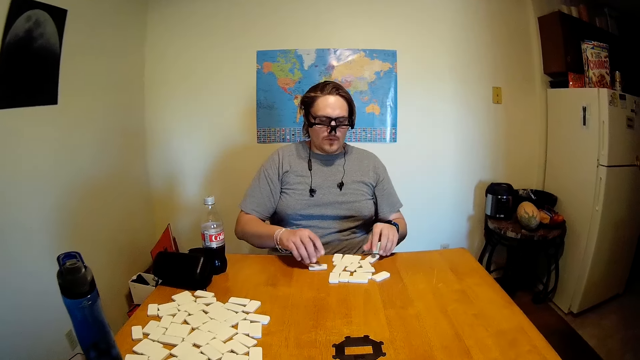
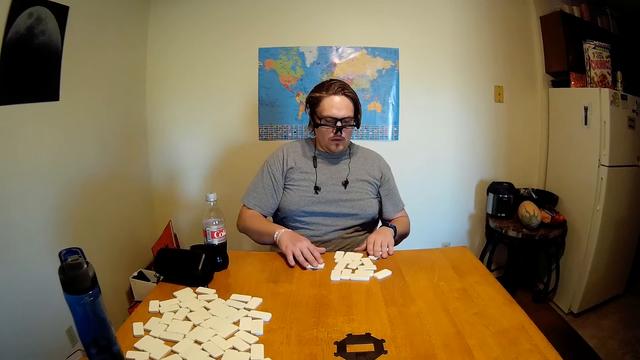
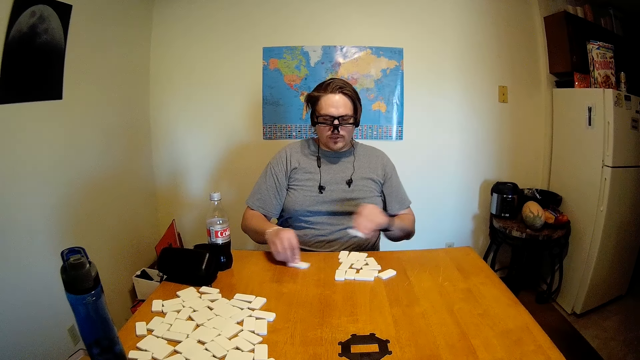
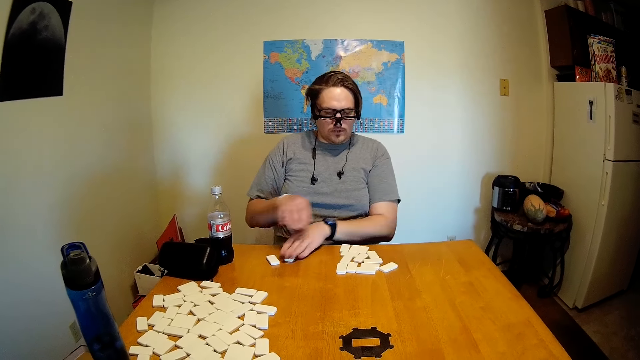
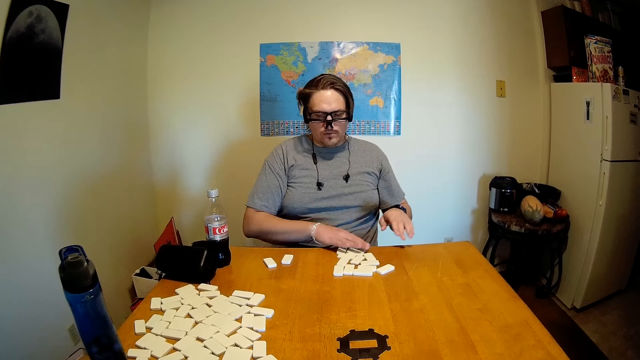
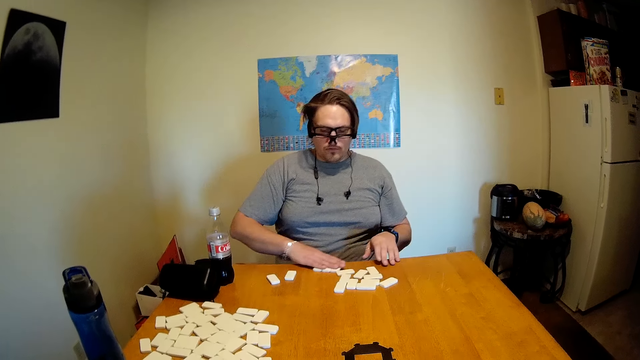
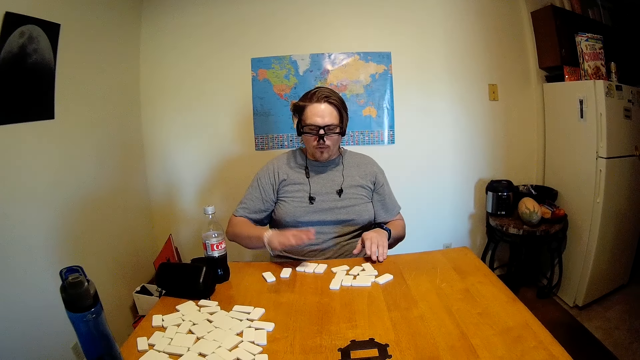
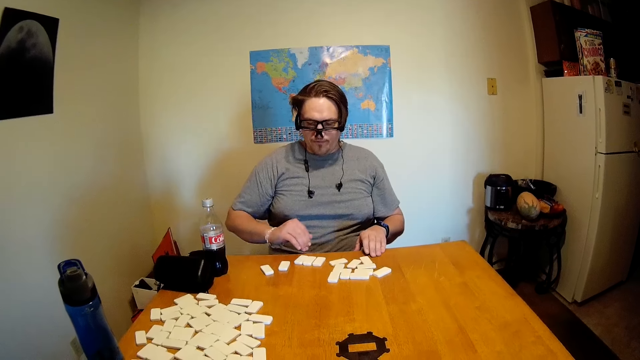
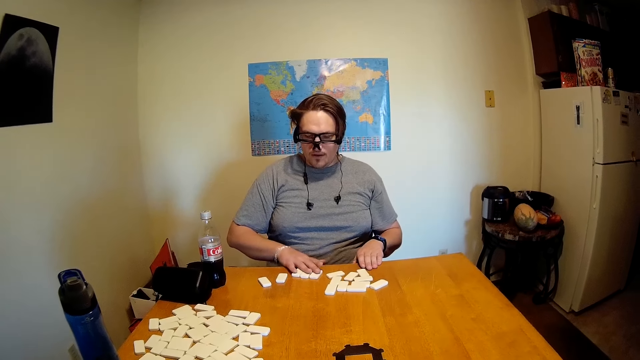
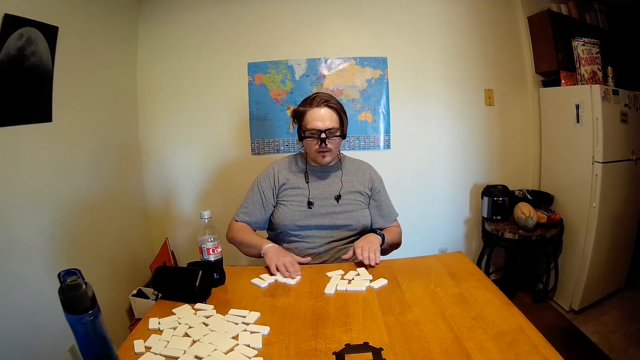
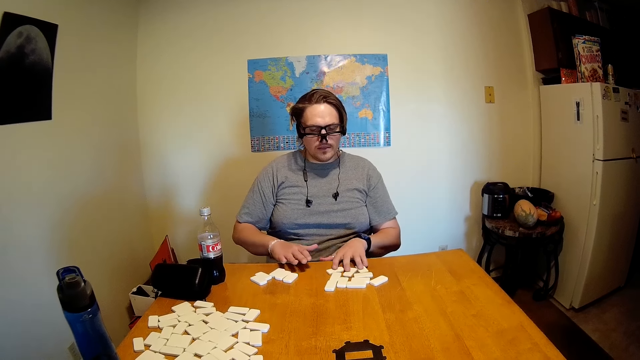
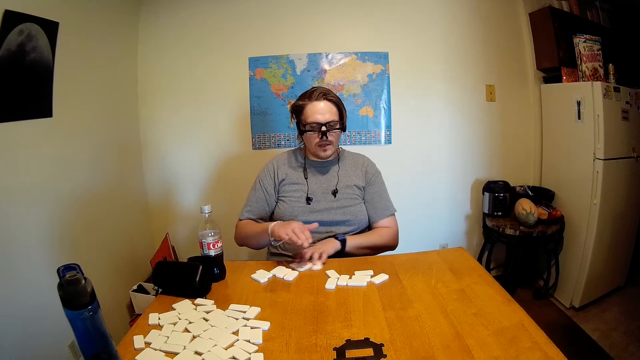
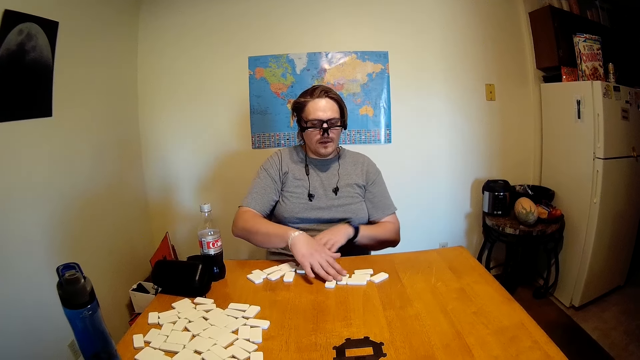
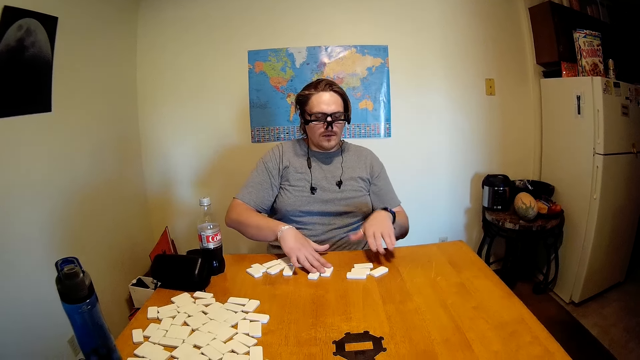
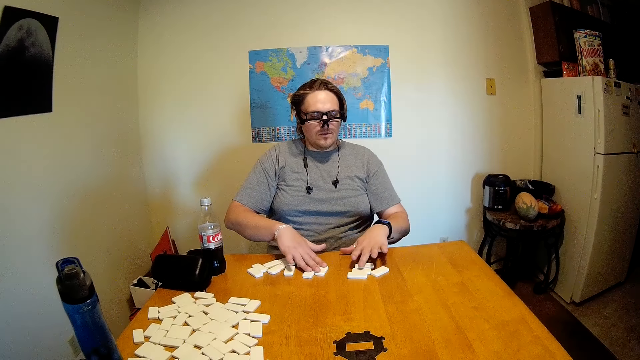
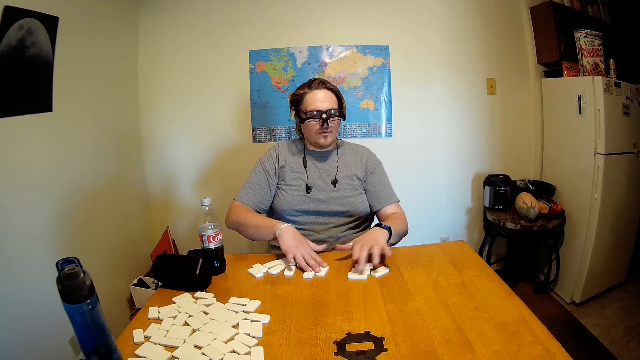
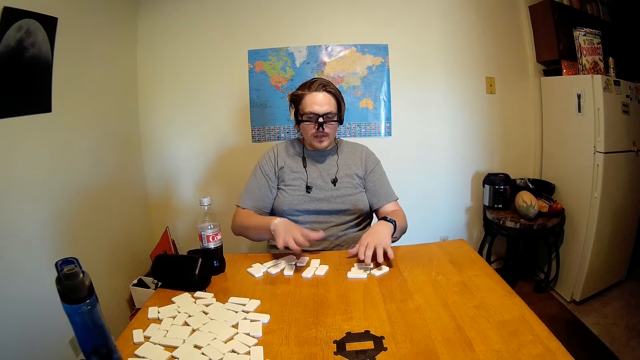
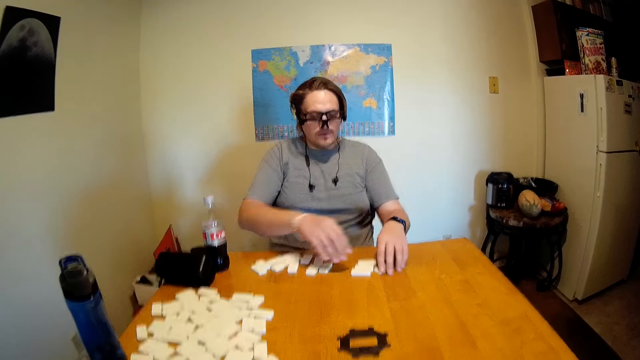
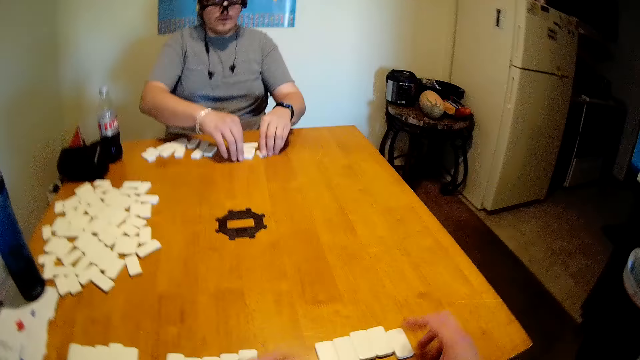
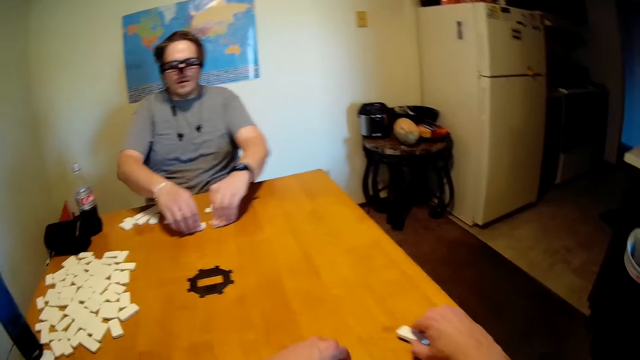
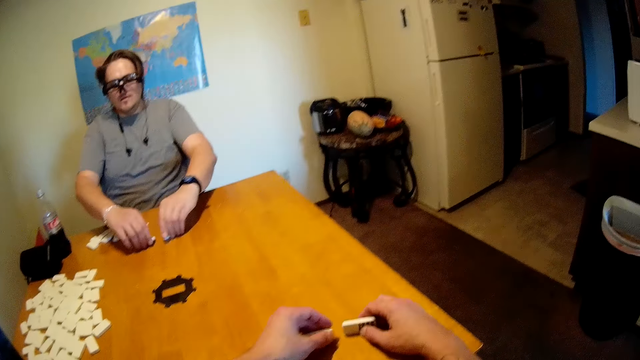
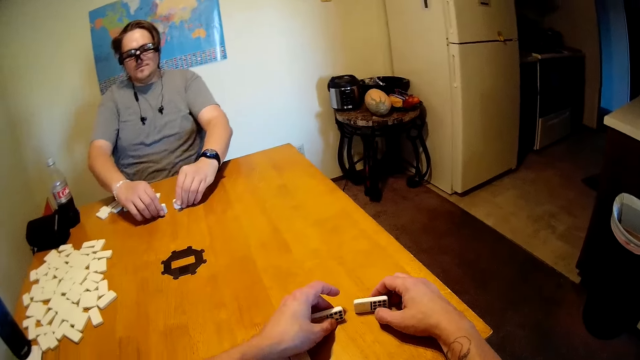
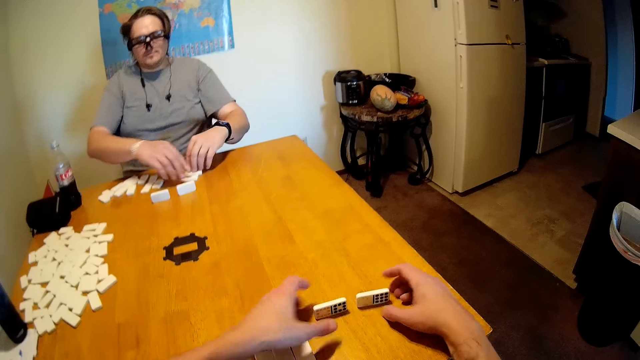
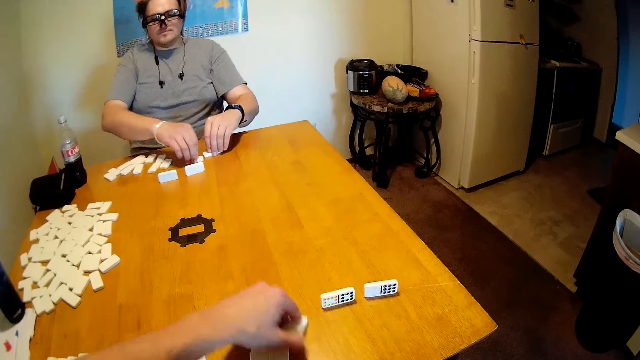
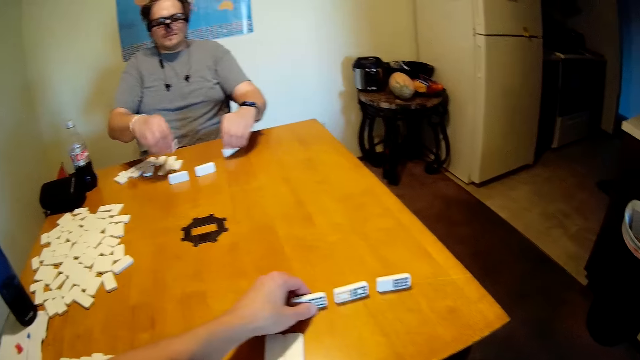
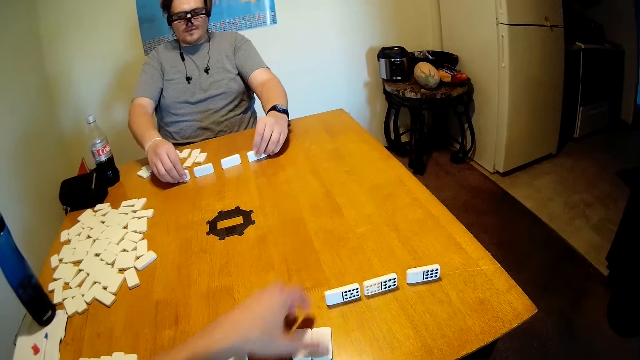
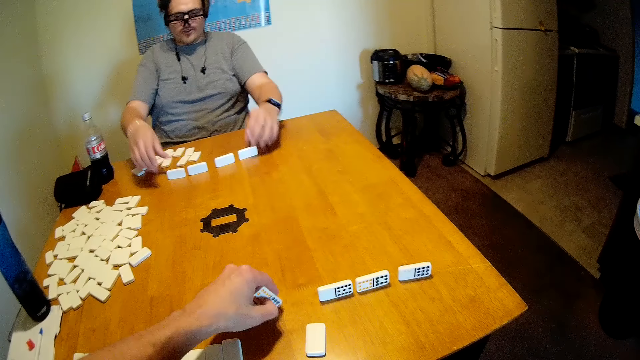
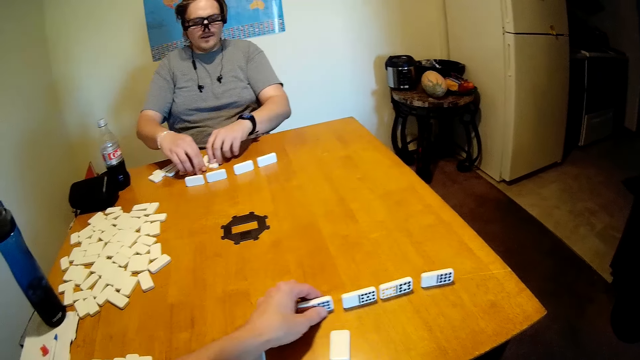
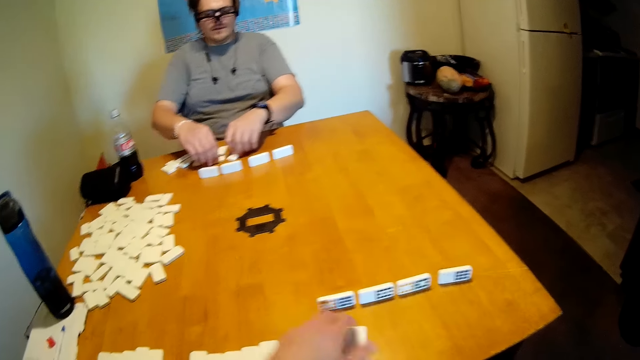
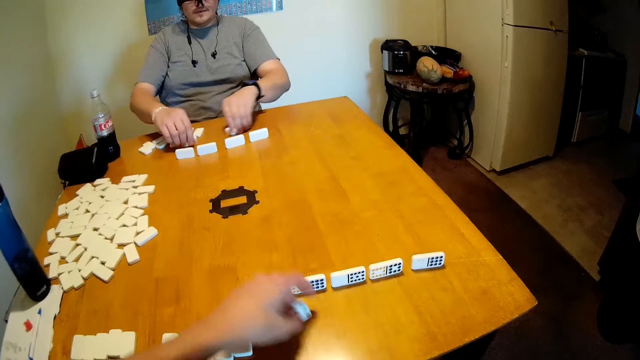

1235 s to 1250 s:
The camera wearer counts the game pieces. They arrange the game pieces on the table.

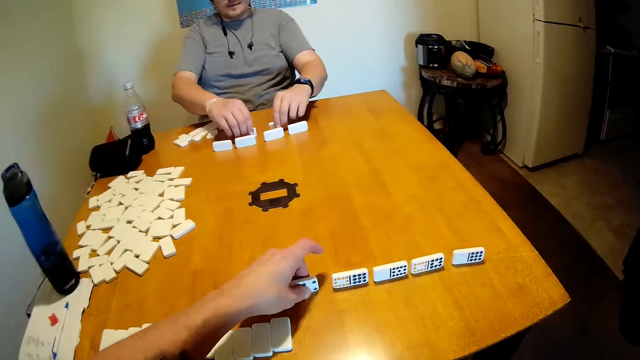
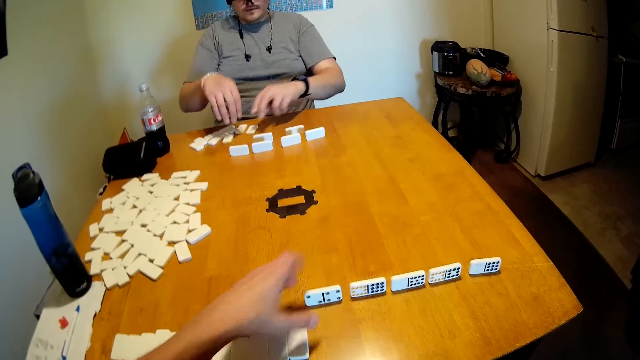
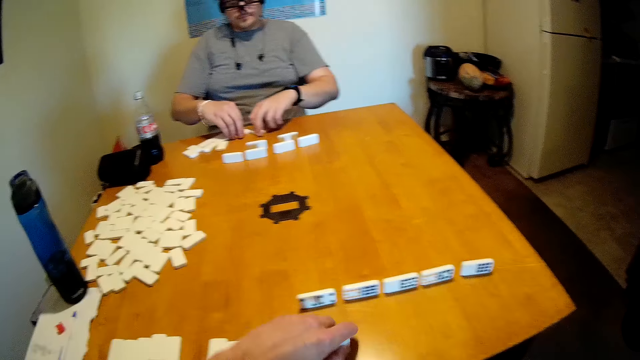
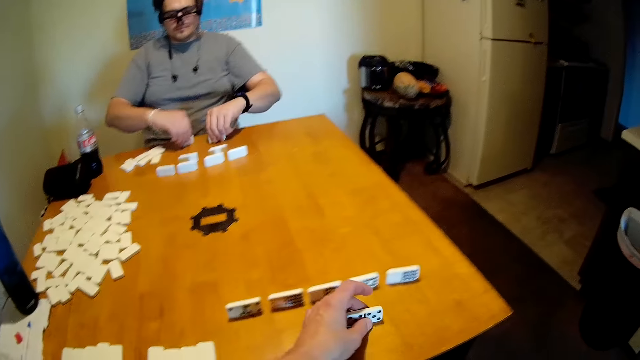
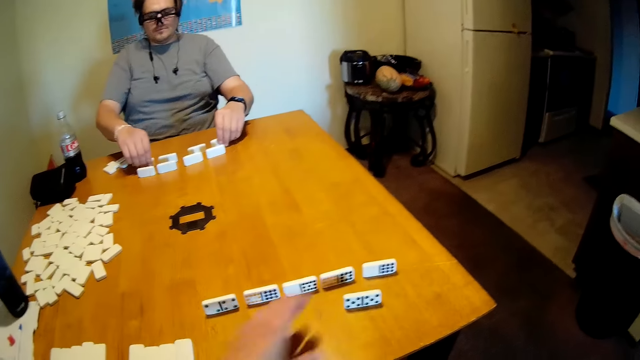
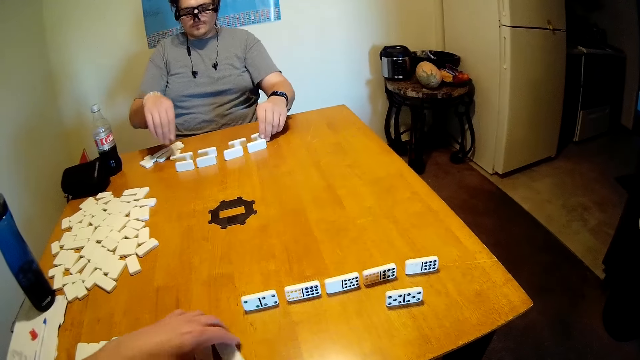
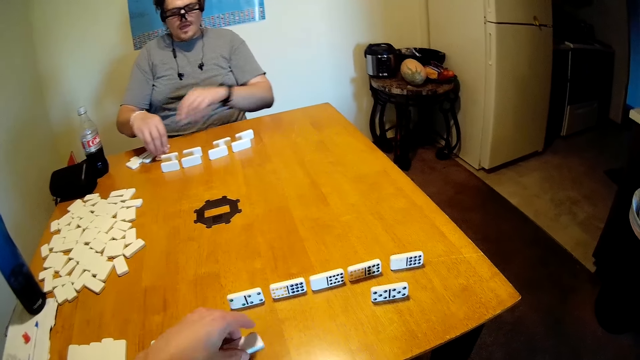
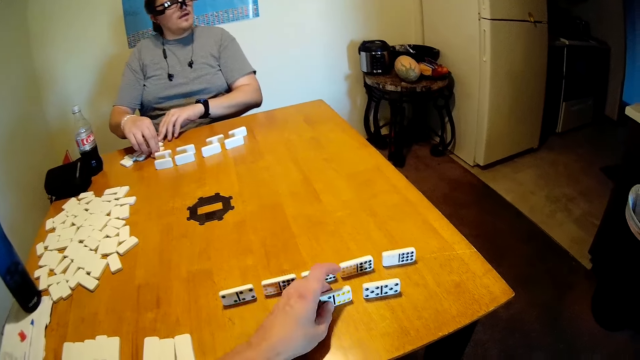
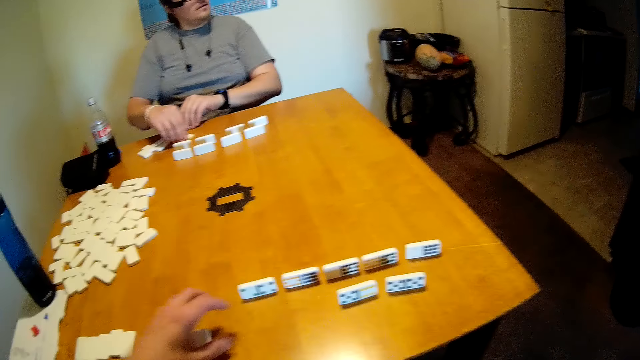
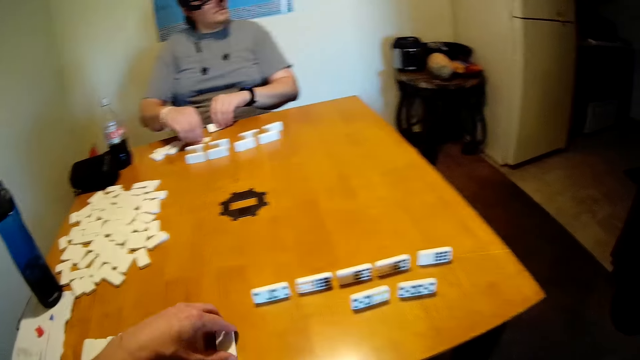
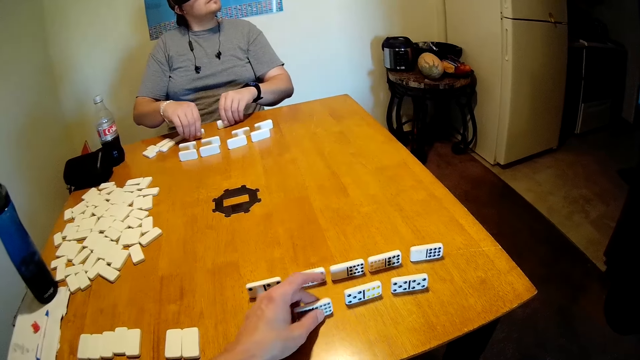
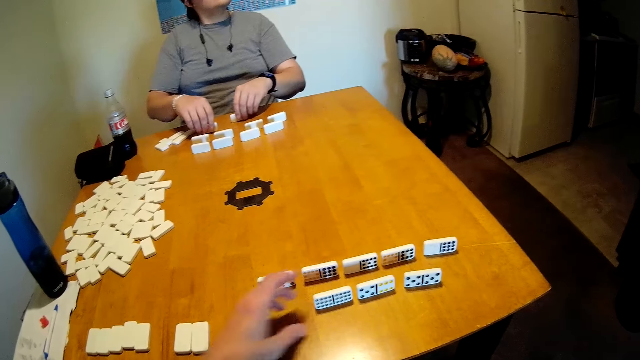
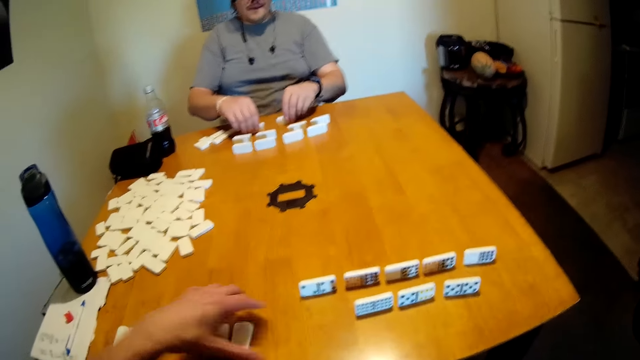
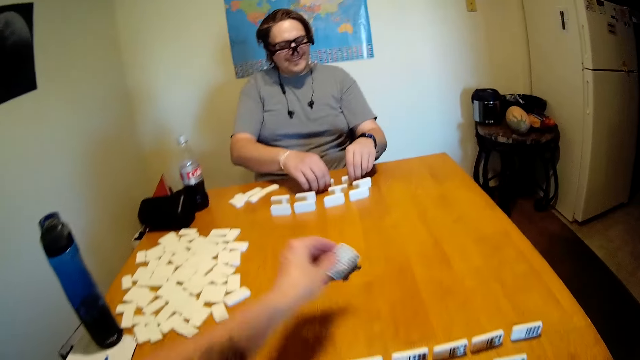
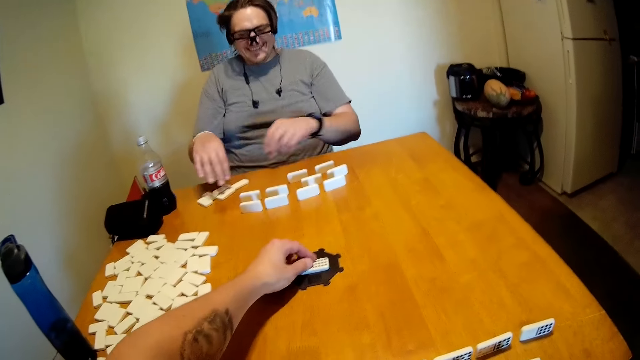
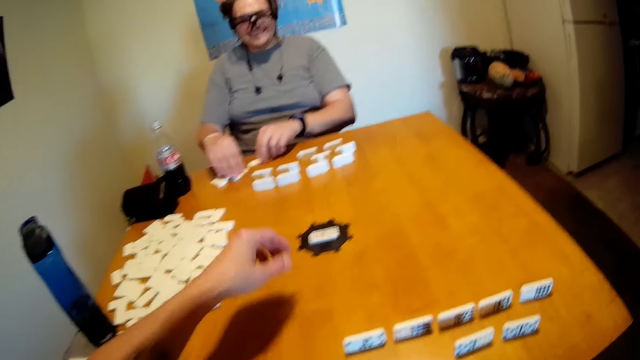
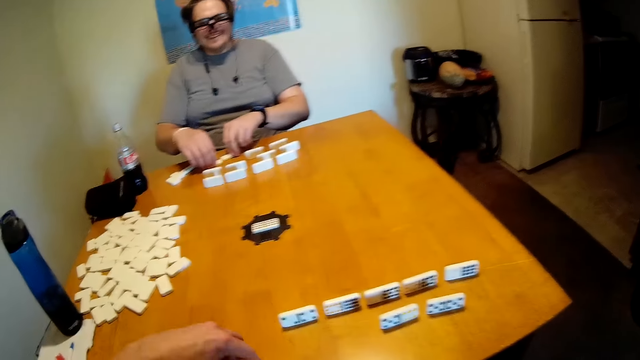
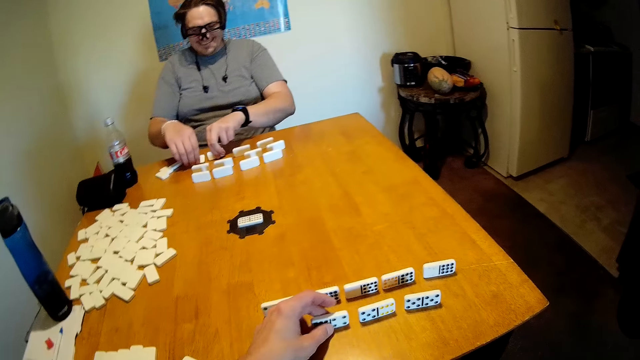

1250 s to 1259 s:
A person arranges the dominoes.
